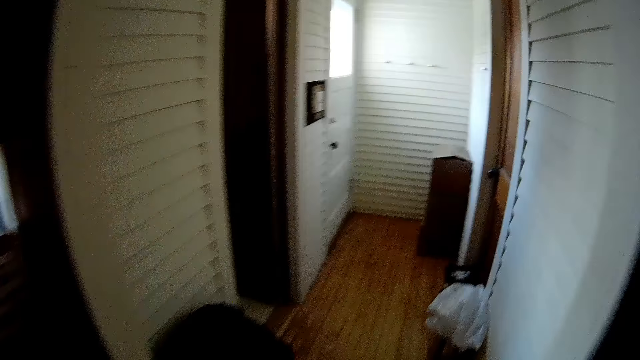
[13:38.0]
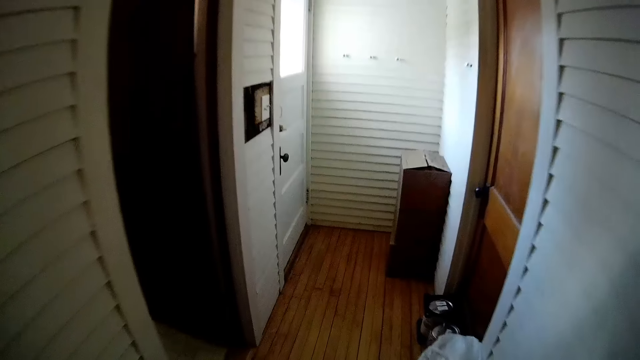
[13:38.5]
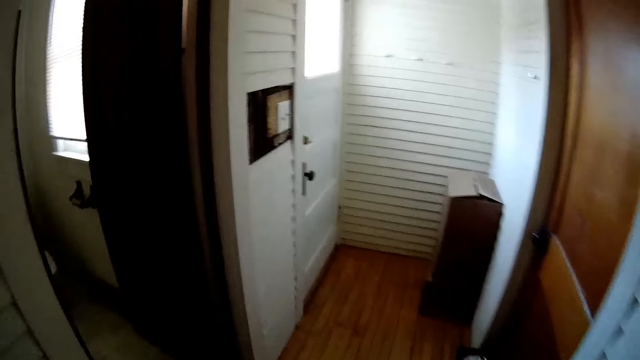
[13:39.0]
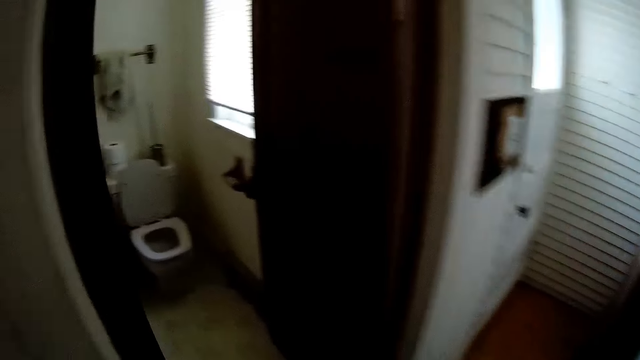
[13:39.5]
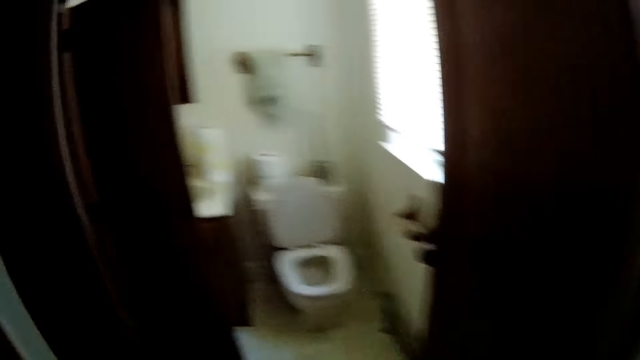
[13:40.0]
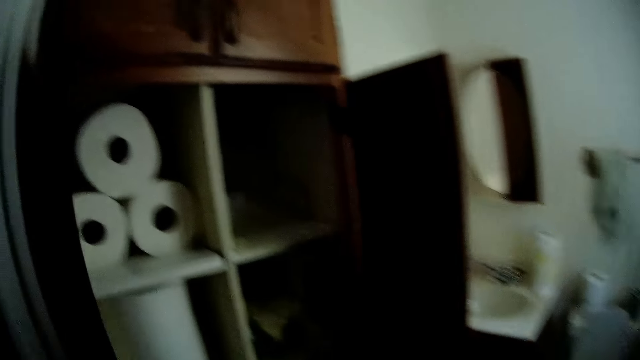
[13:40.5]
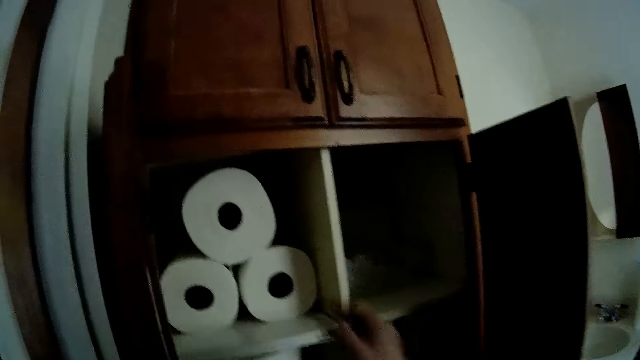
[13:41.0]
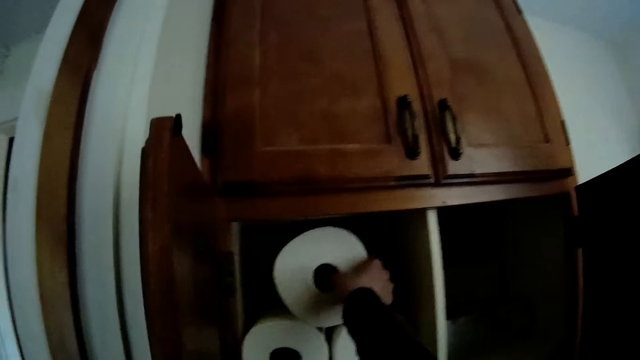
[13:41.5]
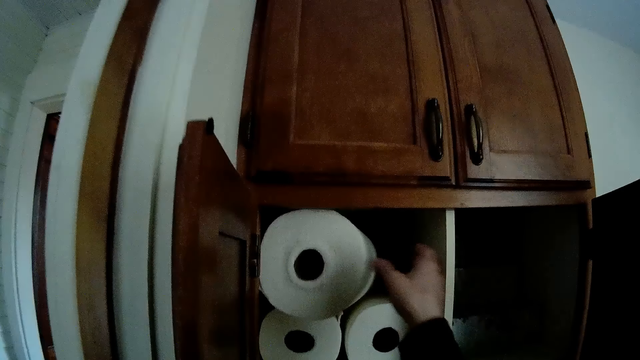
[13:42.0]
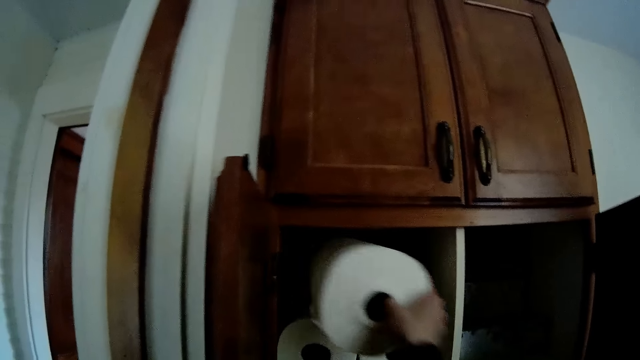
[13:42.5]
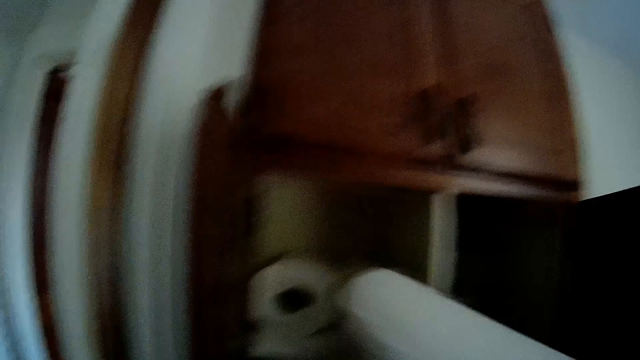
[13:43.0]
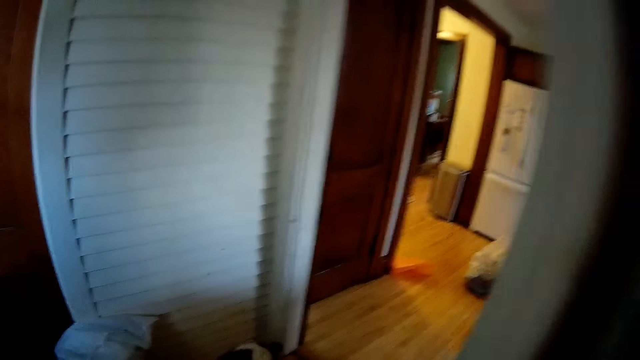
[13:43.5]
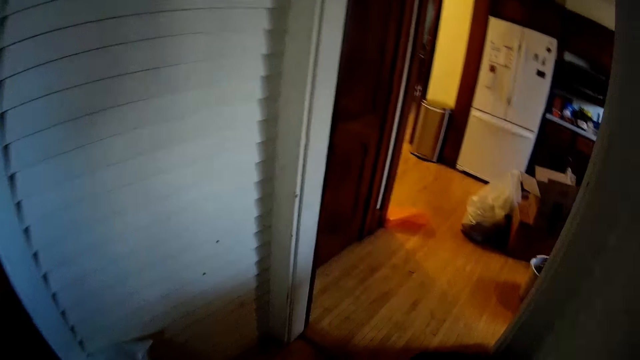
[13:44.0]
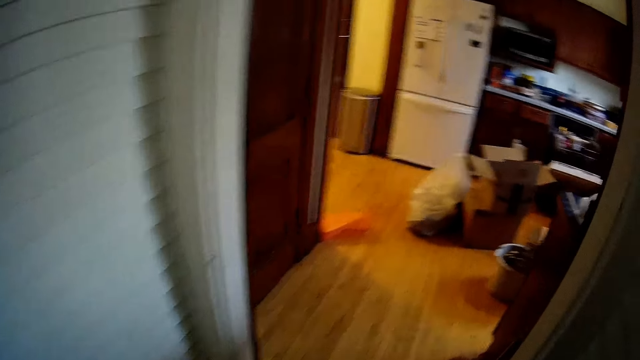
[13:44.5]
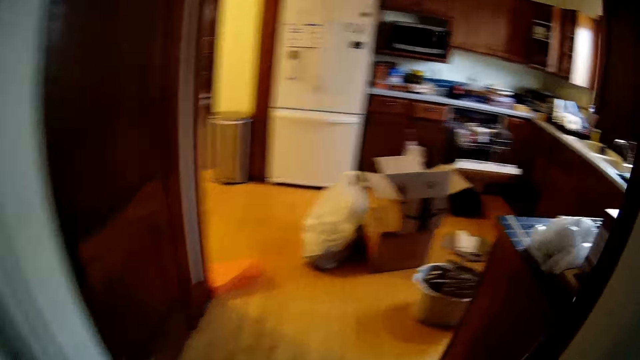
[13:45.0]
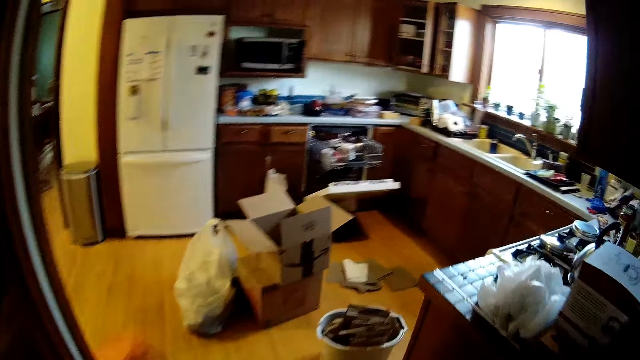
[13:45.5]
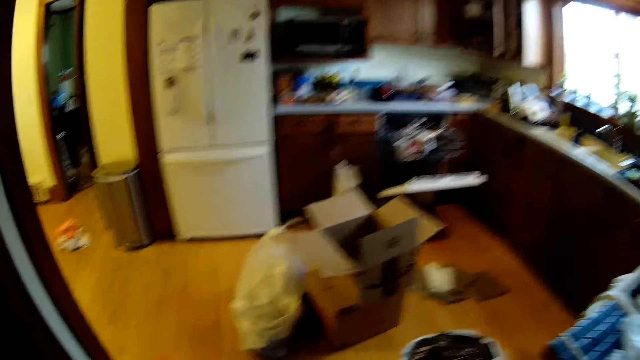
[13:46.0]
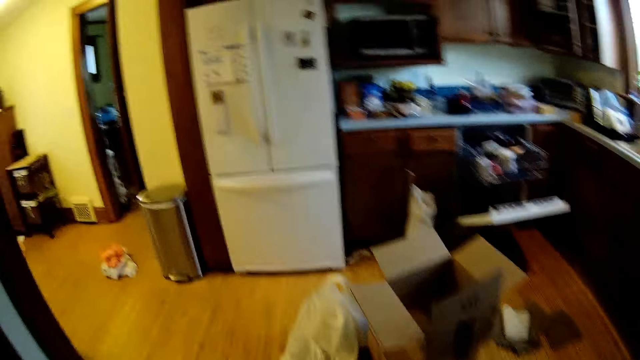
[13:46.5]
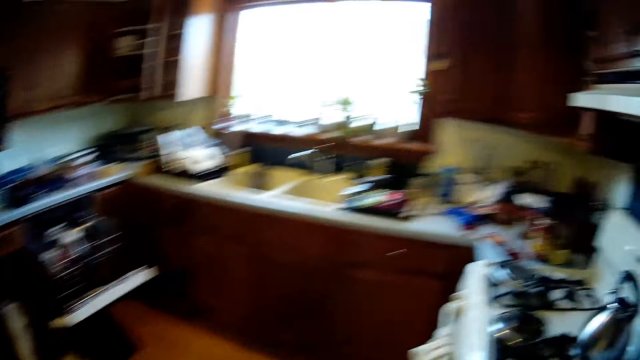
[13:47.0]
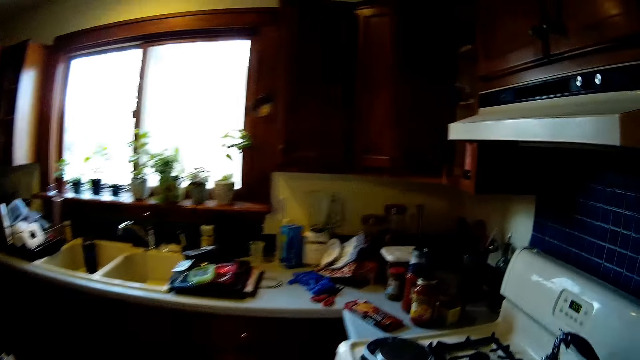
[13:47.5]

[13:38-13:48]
The camera wearer walks into a passage way. He walks into a toilet. He picks up a toilet paper from a cabinet in the toilet with his right hand. He picks up the toilet paper from the cabinet in the toilet with his right hand again. He walks away from the toilet. He walks in the house.

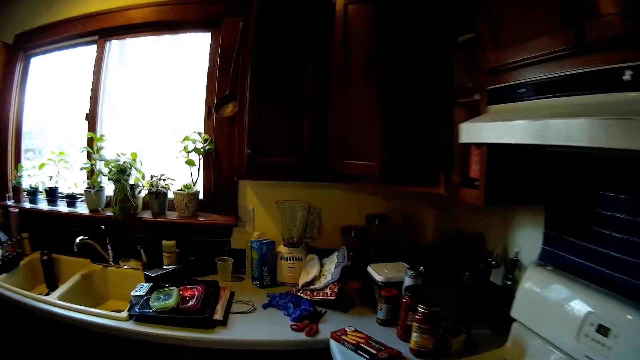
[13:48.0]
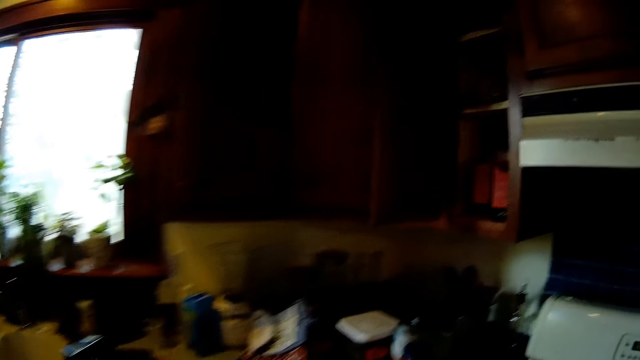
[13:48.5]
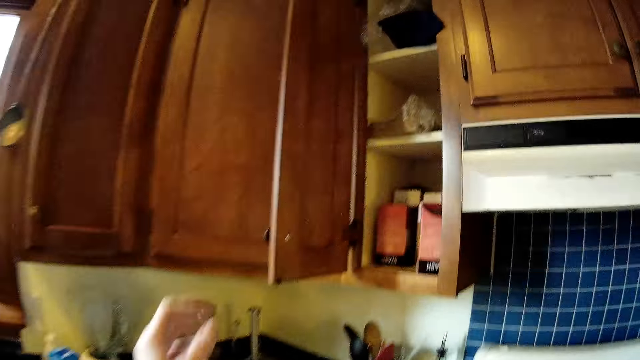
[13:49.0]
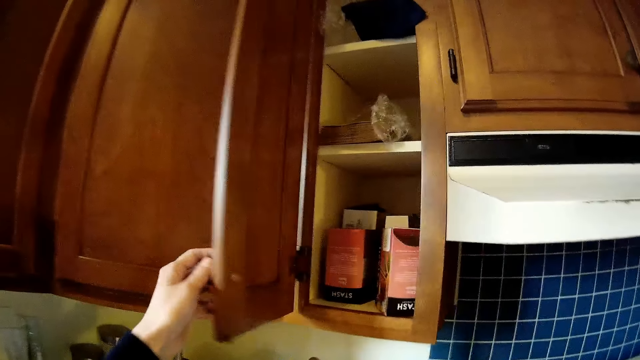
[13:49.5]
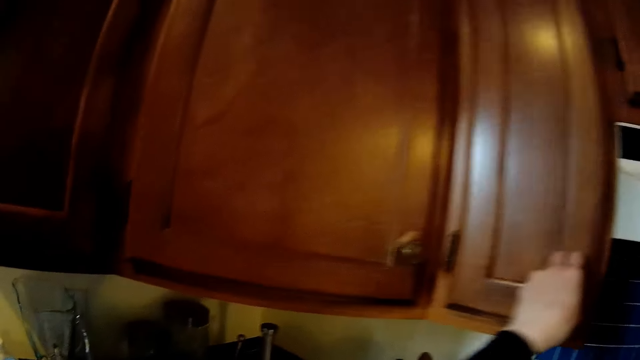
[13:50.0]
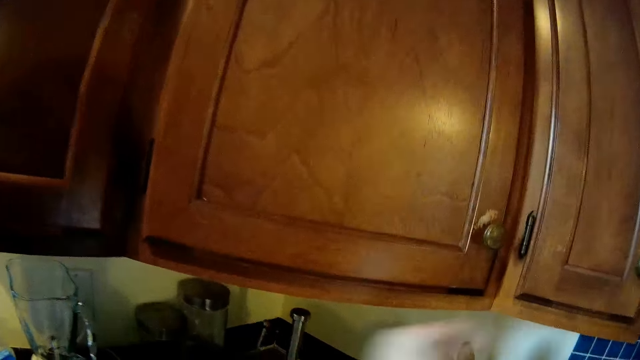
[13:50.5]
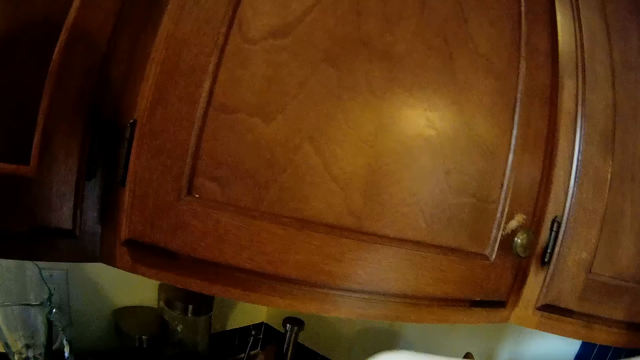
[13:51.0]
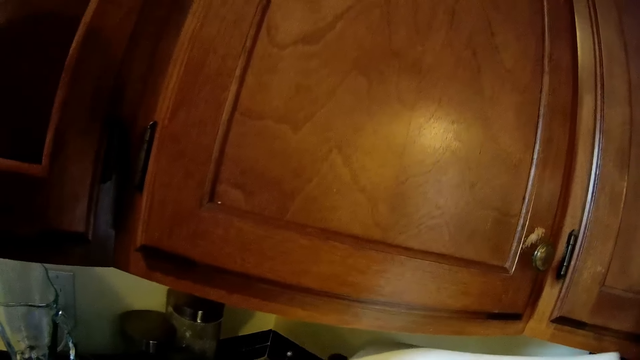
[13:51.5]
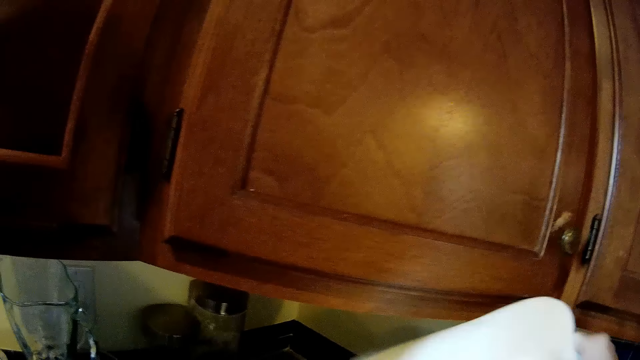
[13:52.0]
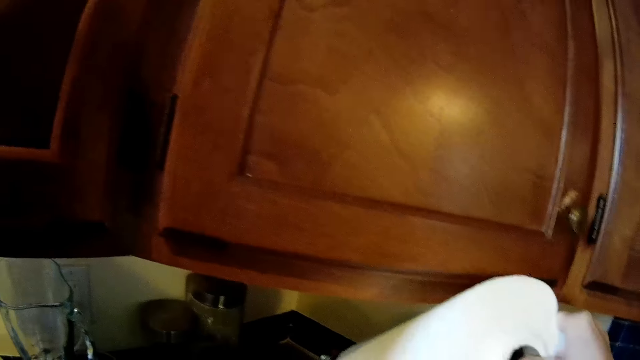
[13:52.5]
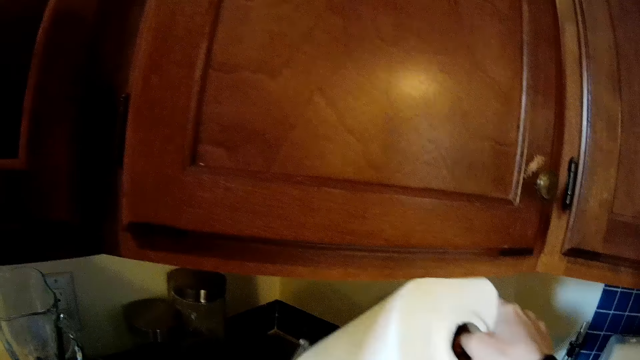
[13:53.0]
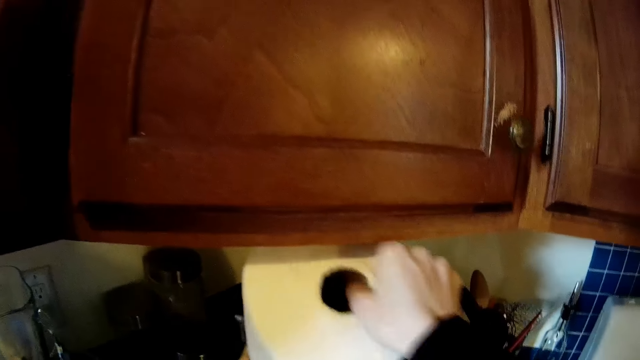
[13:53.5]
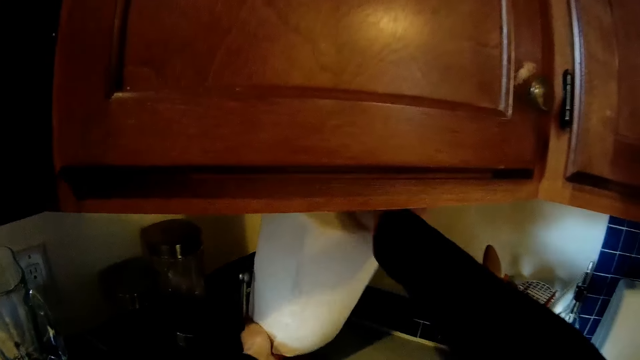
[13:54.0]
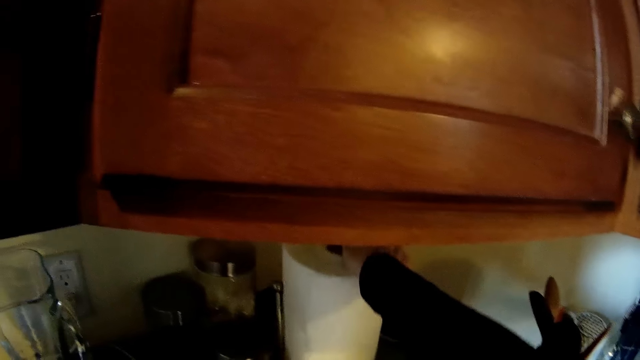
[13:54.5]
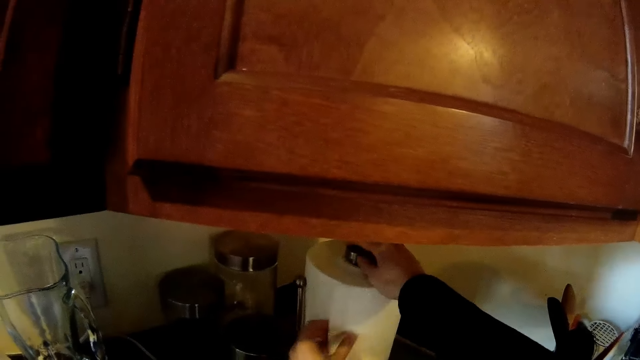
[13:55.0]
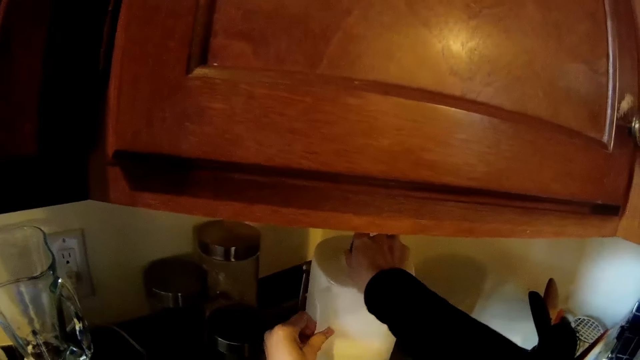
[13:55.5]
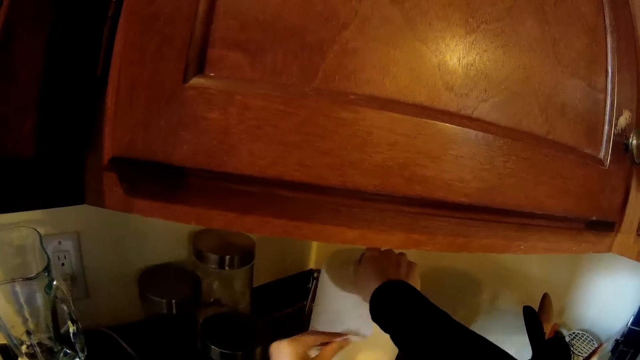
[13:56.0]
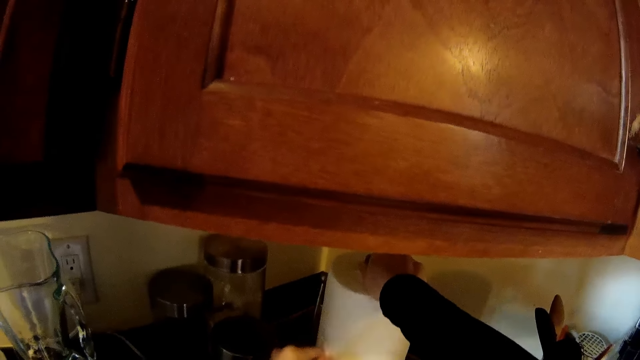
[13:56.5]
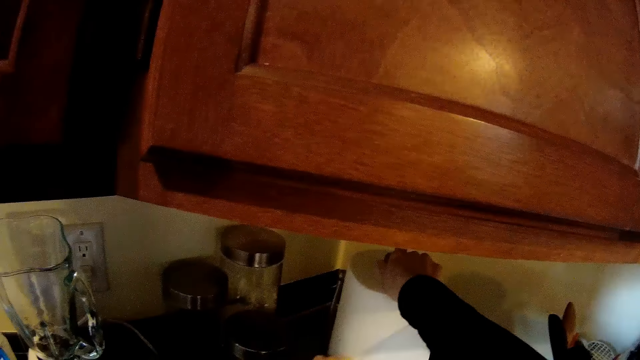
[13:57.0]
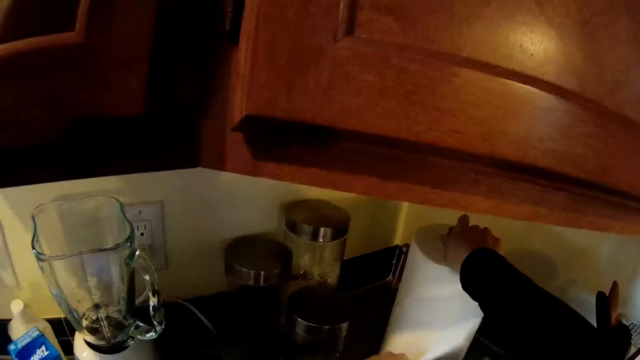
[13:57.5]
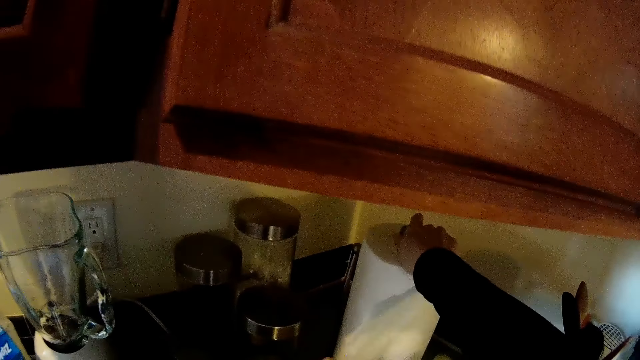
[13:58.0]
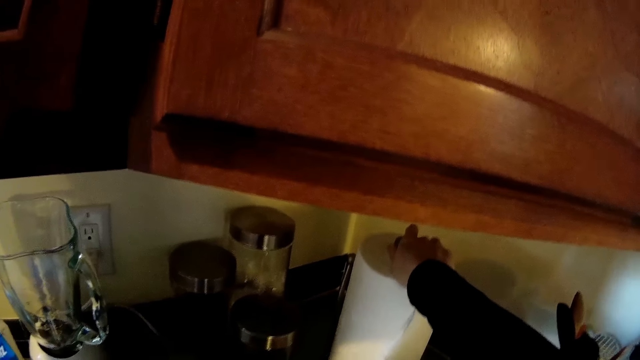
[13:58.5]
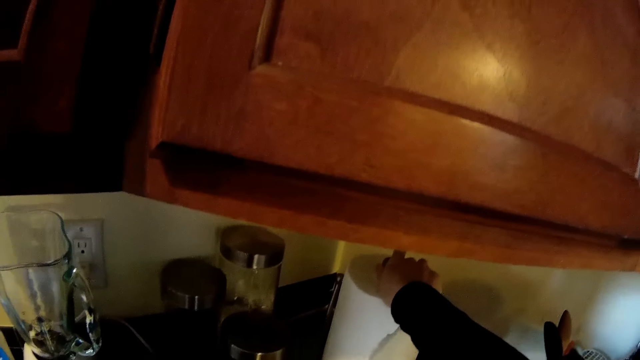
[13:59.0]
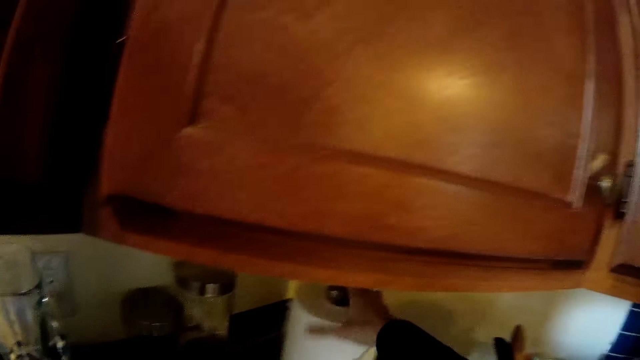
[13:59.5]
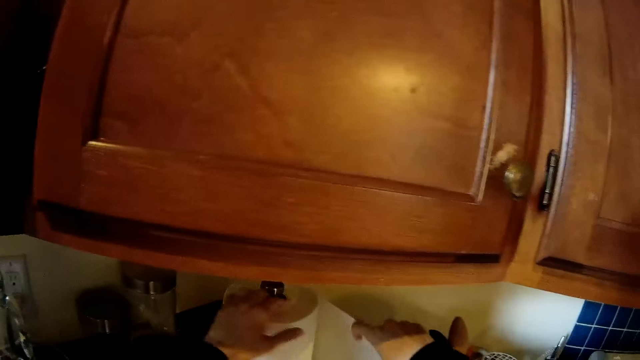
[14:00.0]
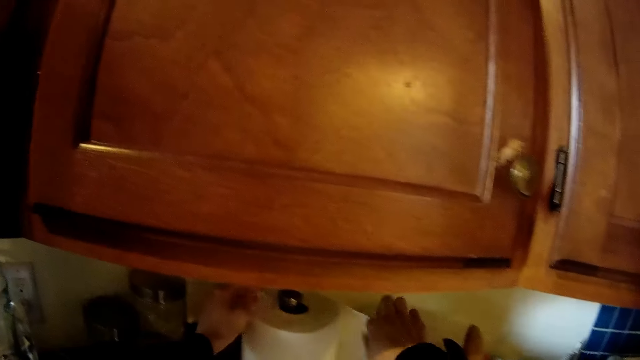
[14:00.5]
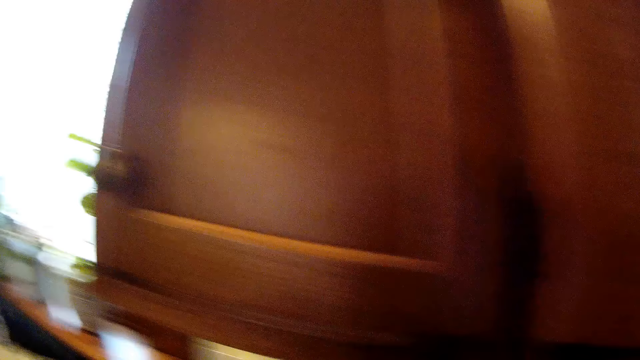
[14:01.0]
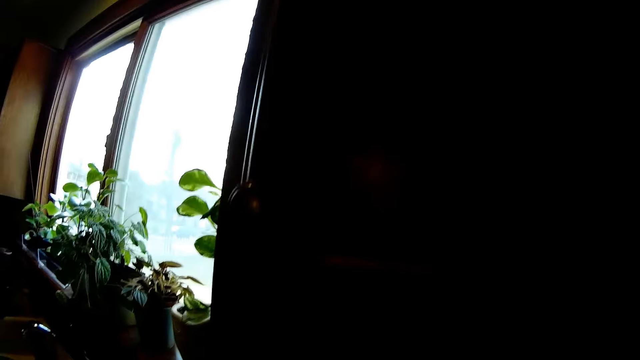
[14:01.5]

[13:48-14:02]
The camera wearer closes a cupboard with her left hand. She lifts a tissue paper holder from a counter with her left hand. She pulls the tissue paper holder. She places the roll of tissue paper on the tissue paper holder with both hands. She places the tissue paper holder on the counter with her right hand. She unfolds the tissue paper. She takes some tissue paper from the roll of tissue paper with both hands.
